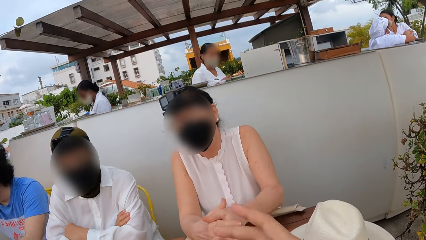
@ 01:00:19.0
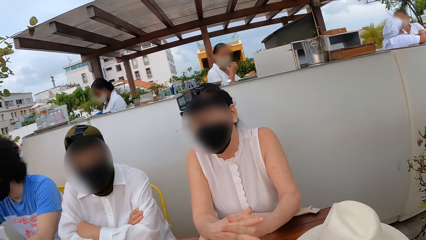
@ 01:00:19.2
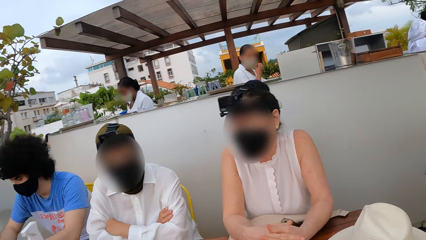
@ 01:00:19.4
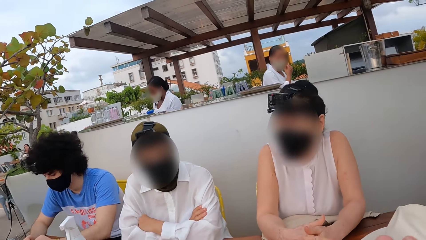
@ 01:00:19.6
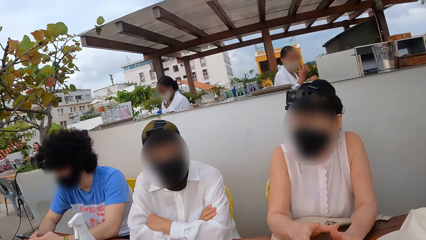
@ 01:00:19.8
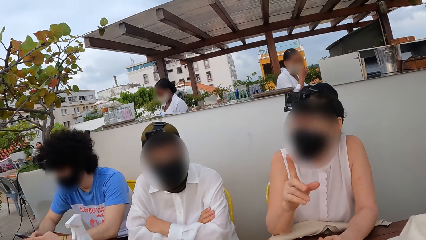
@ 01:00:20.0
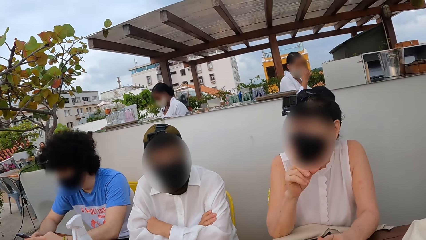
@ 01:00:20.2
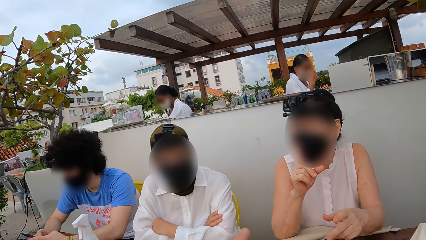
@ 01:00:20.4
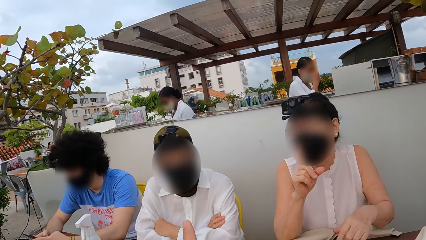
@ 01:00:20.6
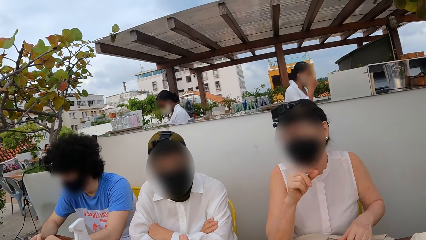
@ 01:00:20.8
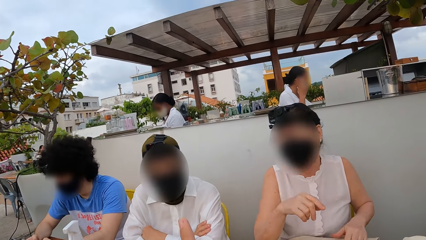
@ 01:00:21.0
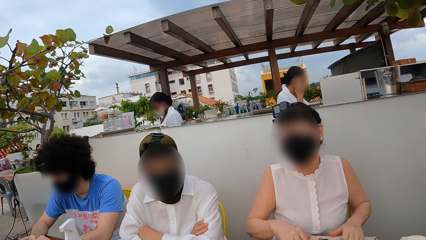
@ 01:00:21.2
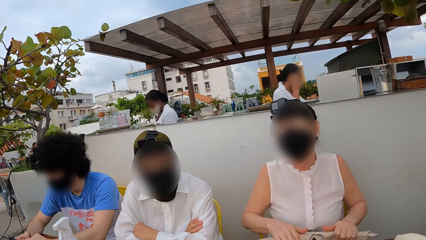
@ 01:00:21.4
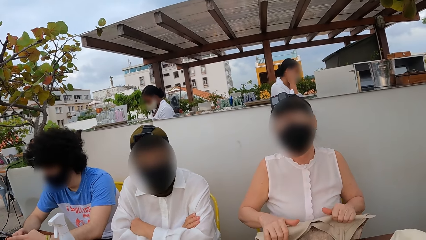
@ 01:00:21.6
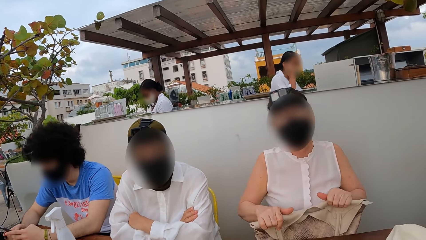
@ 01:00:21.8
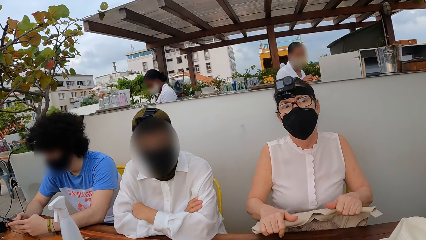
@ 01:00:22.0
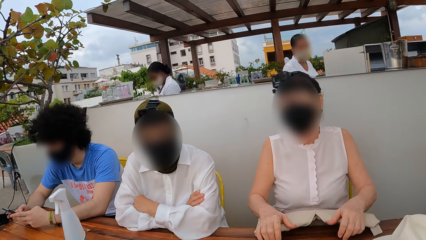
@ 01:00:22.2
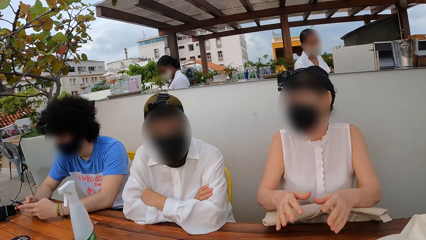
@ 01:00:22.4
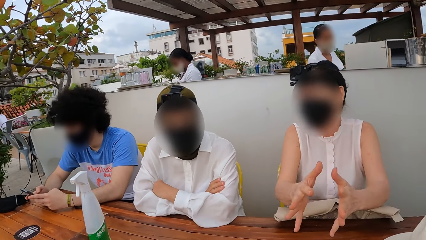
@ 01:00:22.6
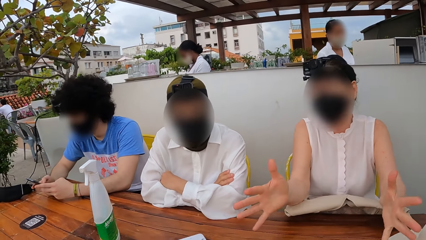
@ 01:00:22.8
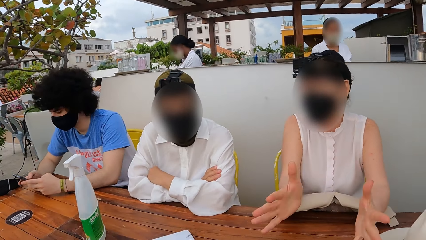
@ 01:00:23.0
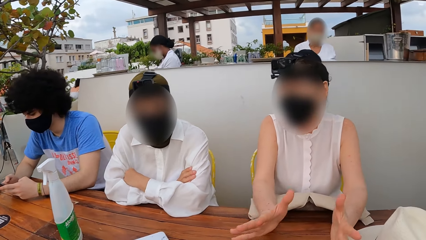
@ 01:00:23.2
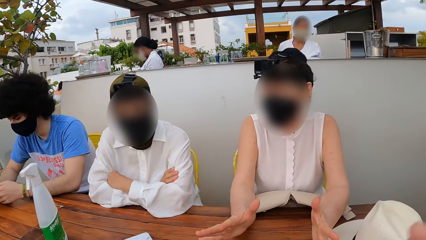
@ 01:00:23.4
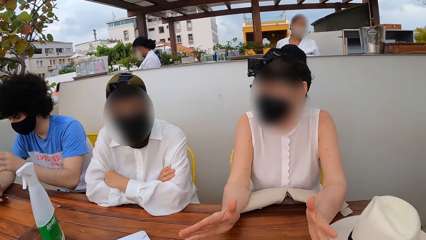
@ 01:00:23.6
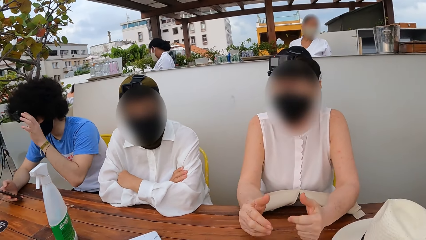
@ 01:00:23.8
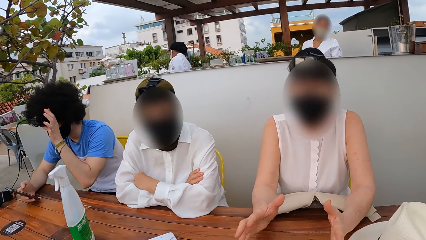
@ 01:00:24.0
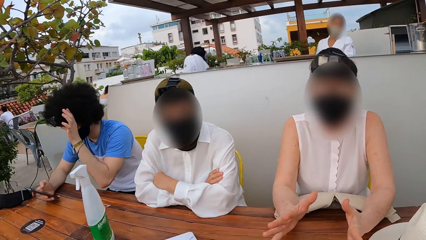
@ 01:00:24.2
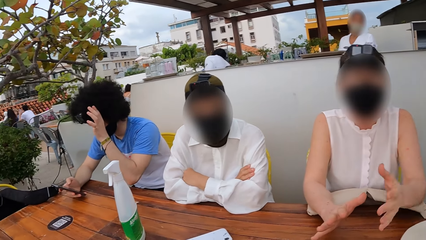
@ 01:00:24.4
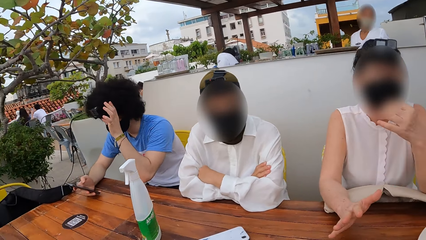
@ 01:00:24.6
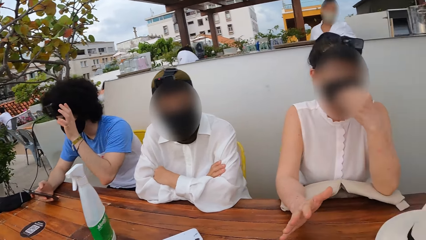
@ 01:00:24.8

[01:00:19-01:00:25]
The camera wearer talks with a woman.

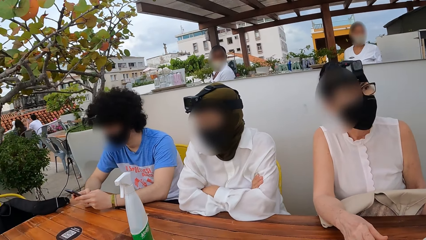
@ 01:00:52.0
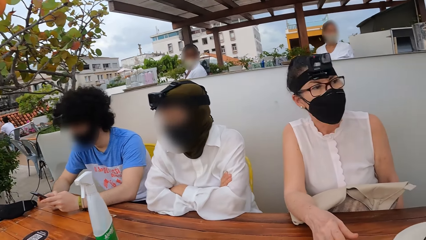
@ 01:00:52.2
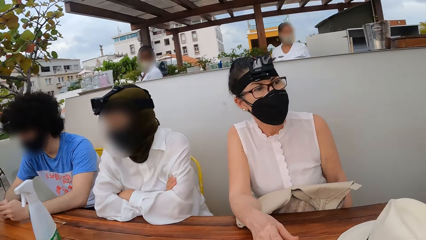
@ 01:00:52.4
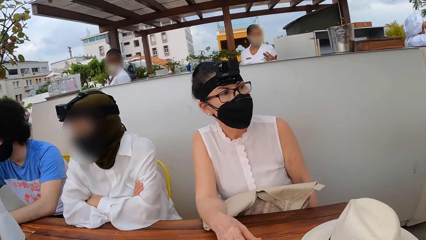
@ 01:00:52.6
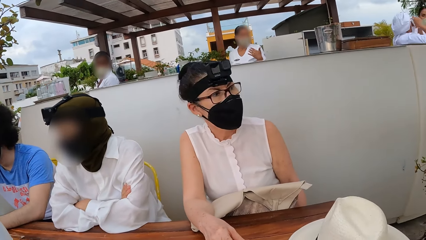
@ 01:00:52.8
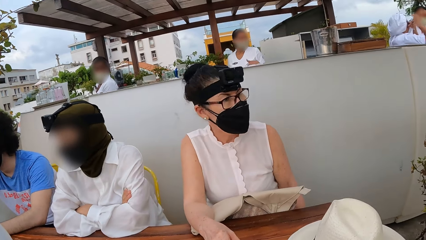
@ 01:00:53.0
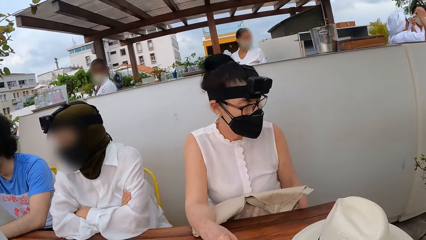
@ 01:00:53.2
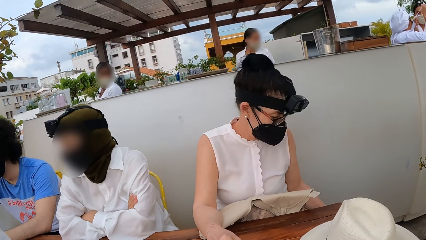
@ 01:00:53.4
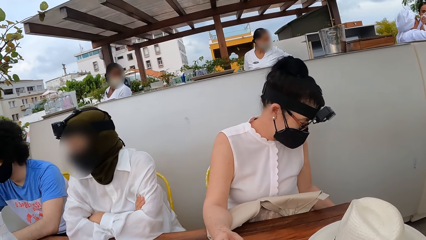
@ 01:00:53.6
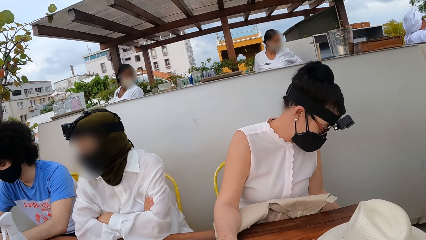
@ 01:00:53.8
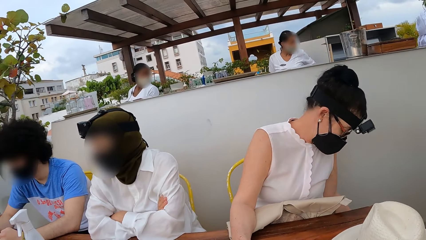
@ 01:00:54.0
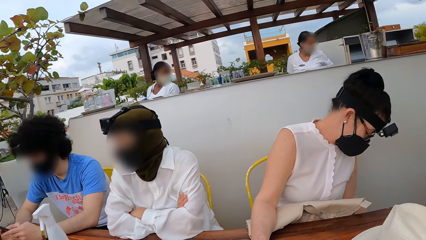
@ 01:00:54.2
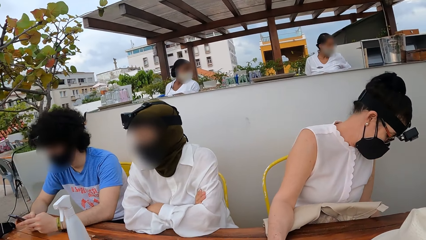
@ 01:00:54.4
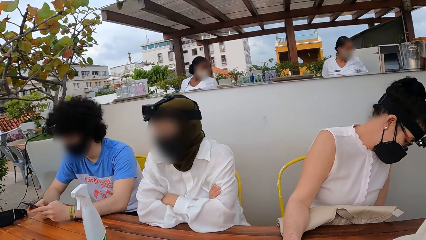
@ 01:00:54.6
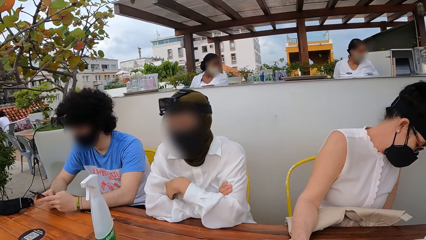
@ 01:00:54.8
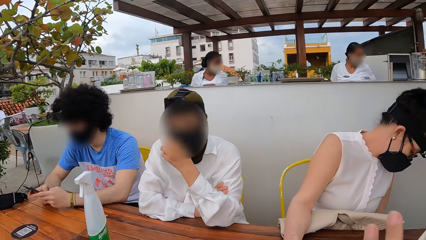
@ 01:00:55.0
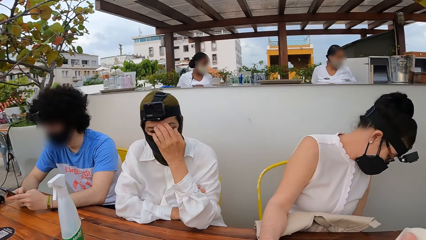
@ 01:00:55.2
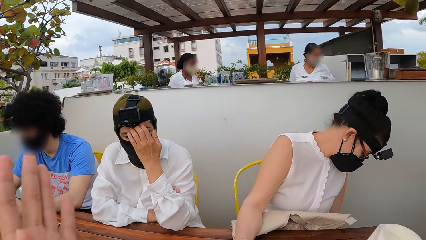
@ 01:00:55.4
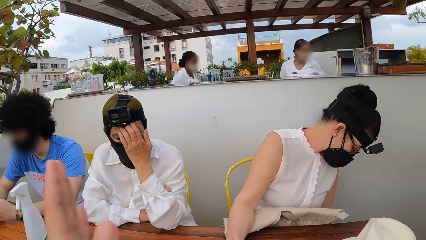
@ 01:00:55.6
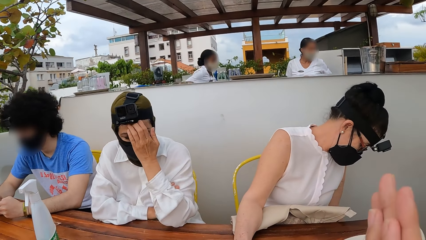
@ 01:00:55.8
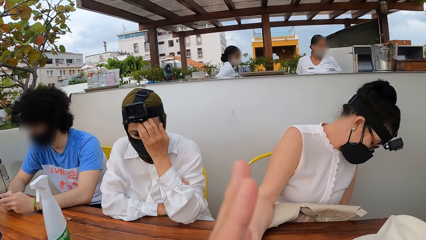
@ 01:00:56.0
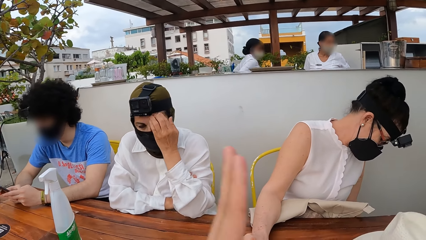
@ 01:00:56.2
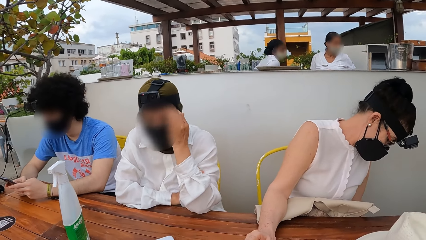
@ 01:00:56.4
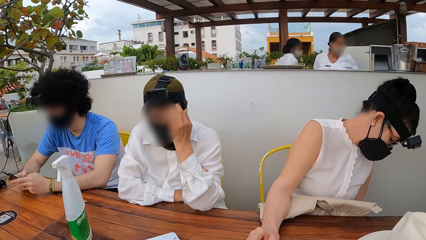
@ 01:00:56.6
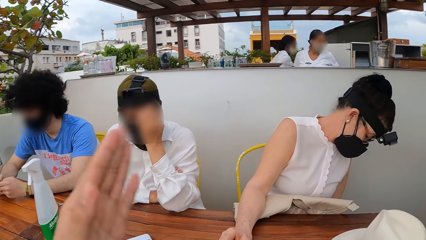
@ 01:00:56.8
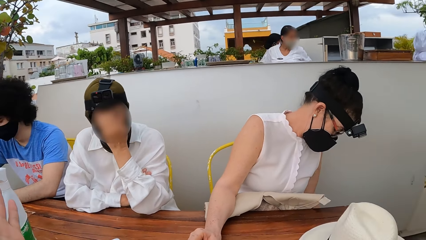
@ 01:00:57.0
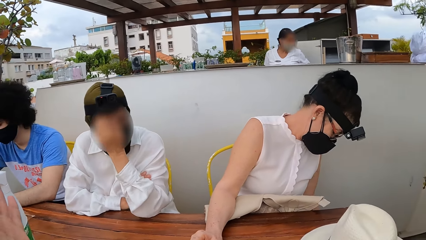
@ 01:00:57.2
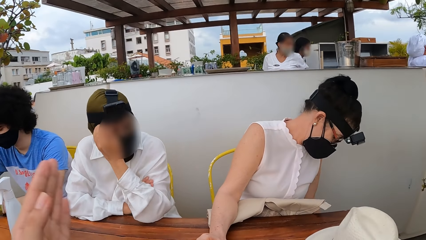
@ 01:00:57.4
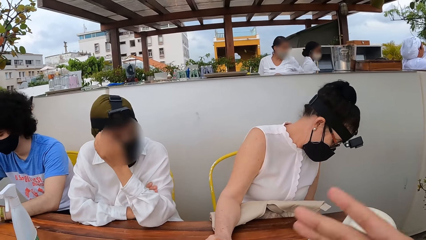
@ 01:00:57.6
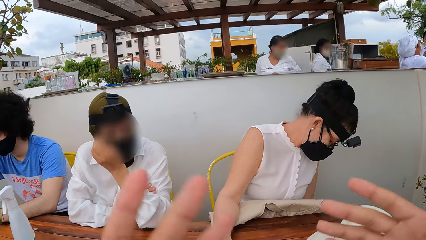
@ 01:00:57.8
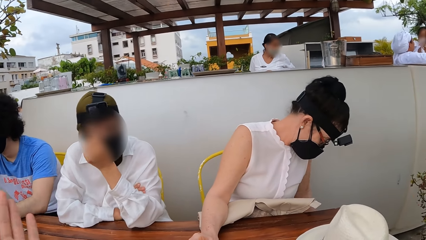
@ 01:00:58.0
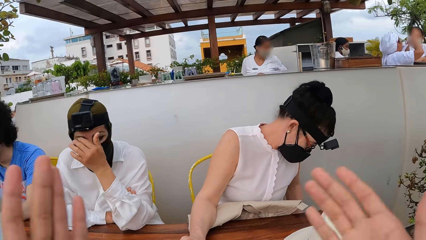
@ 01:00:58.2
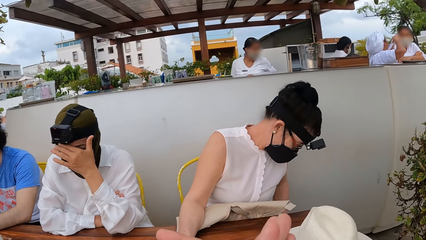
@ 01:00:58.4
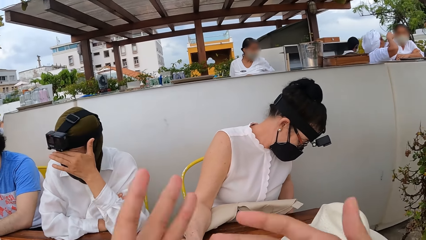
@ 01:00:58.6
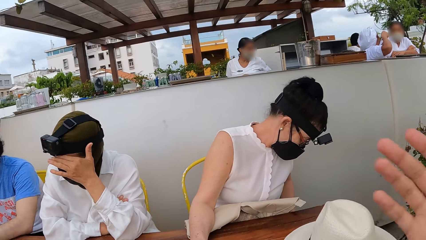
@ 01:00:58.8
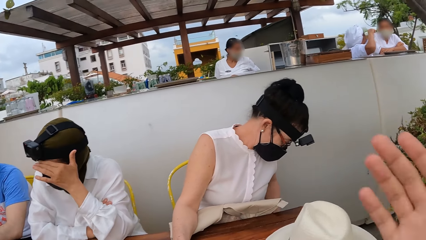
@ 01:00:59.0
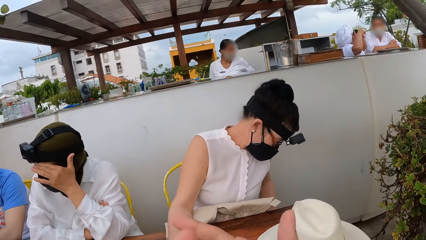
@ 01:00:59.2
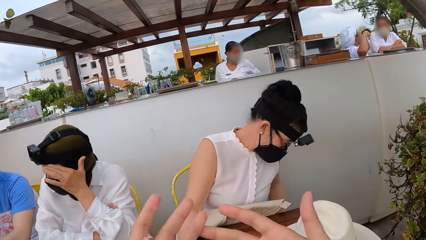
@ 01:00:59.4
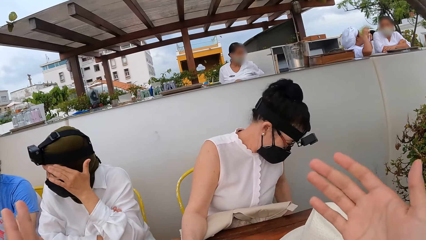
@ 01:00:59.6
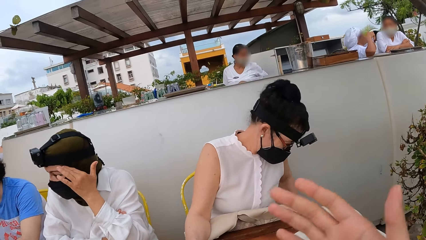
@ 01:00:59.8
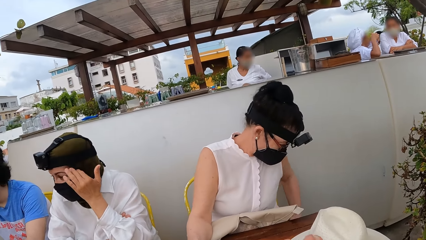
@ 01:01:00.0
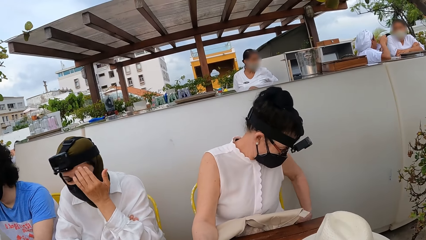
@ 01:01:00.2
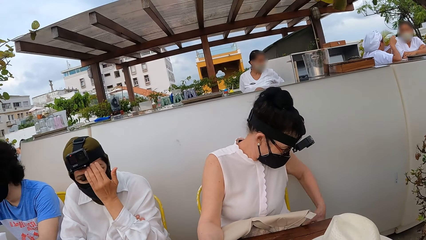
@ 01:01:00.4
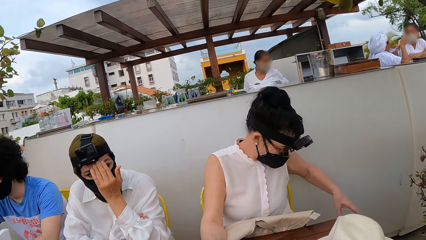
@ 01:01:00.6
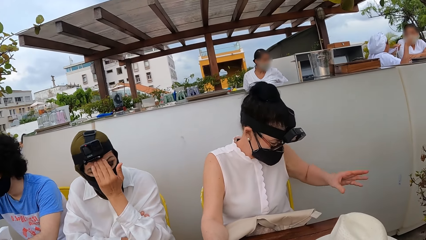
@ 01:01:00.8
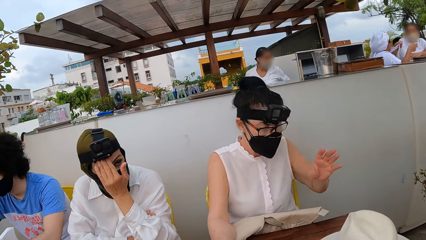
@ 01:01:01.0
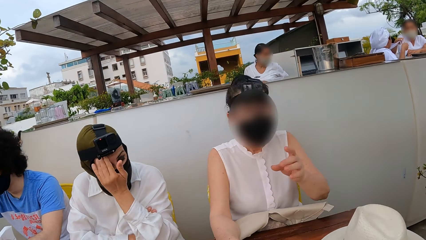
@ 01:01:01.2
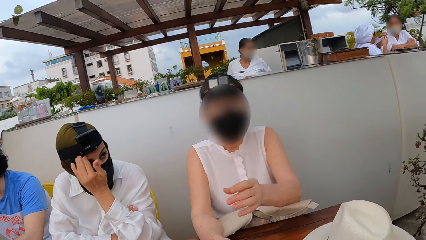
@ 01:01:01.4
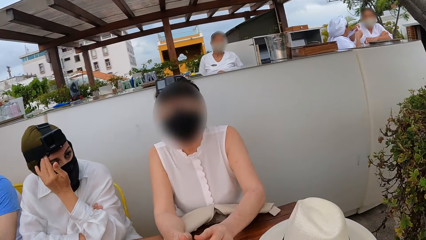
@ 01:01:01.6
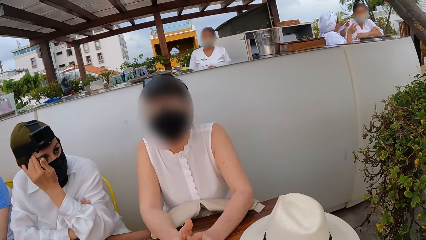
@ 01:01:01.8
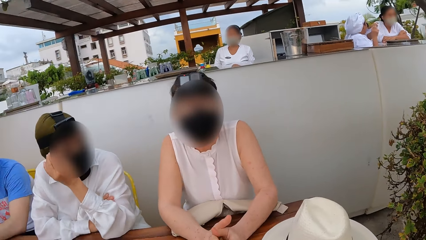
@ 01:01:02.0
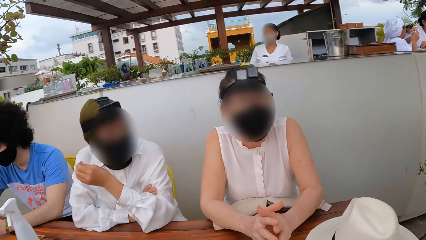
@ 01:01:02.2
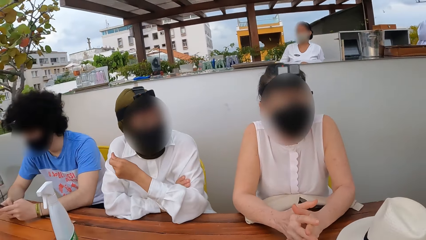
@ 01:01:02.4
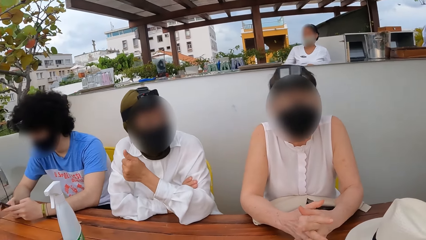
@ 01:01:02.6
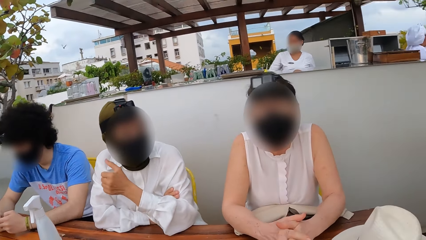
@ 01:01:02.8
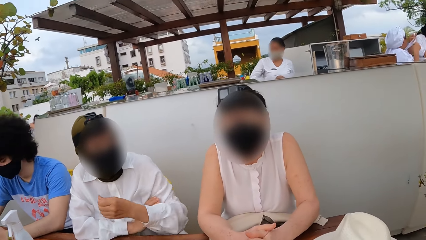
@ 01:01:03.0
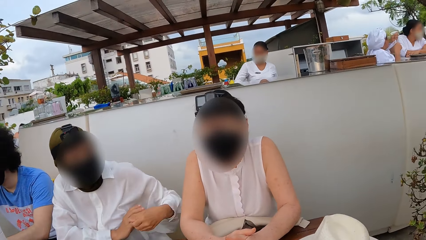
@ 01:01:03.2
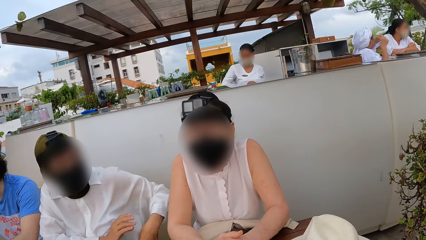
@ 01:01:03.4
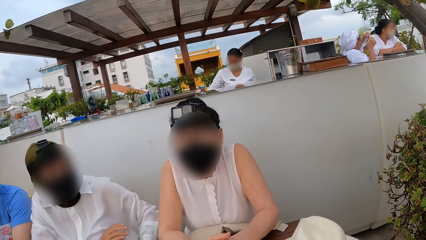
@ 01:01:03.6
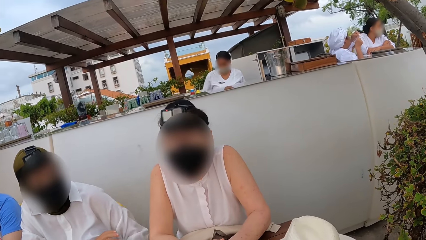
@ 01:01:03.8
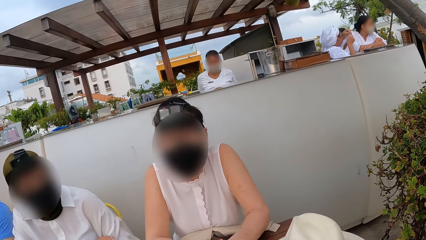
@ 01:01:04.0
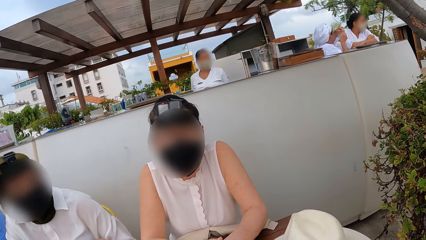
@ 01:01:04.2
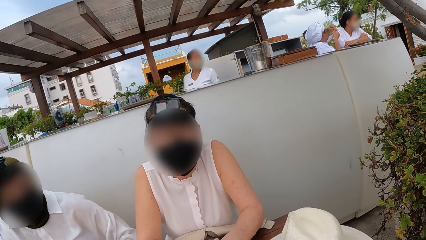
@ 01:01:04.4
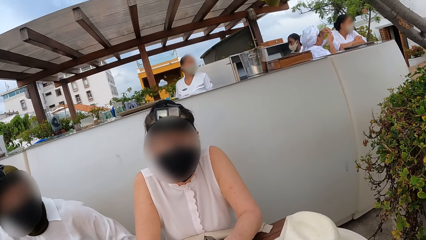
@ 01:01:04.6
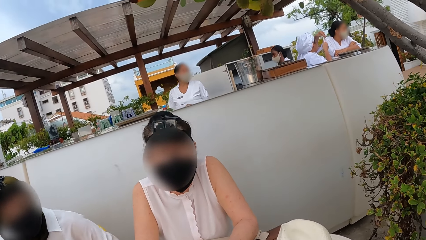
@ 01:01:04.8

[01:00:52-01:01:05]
A woman does something. The camera wearer looks around. They interact with the woman.
